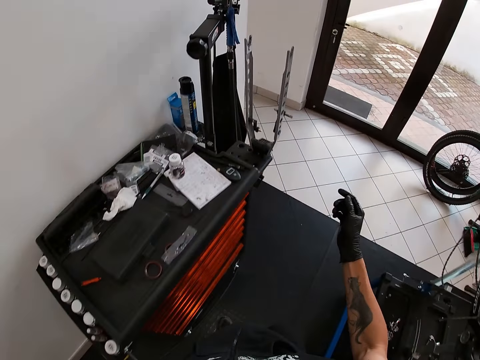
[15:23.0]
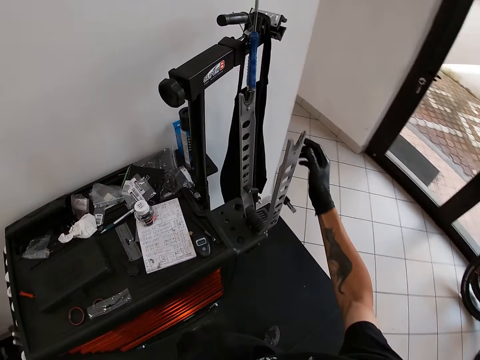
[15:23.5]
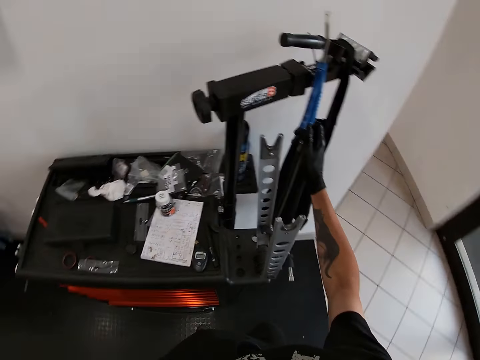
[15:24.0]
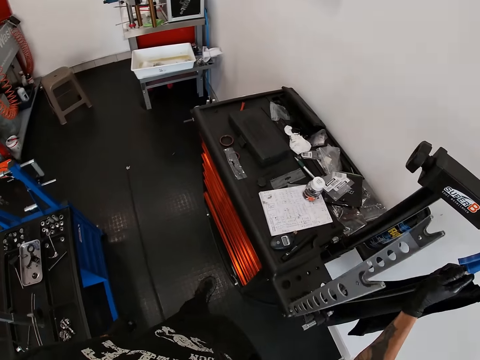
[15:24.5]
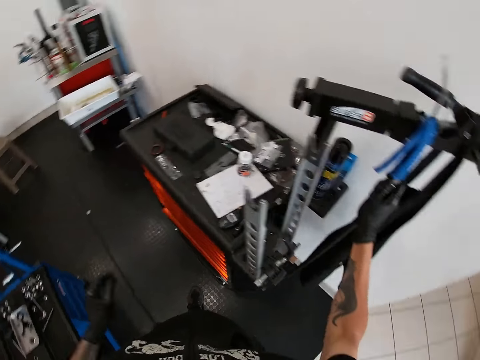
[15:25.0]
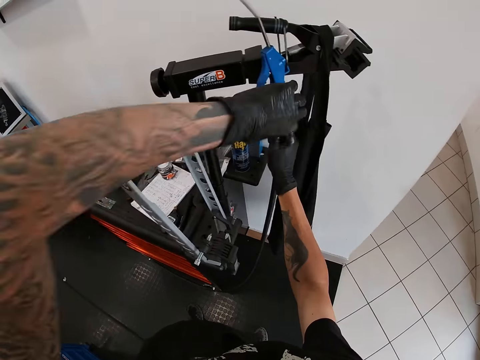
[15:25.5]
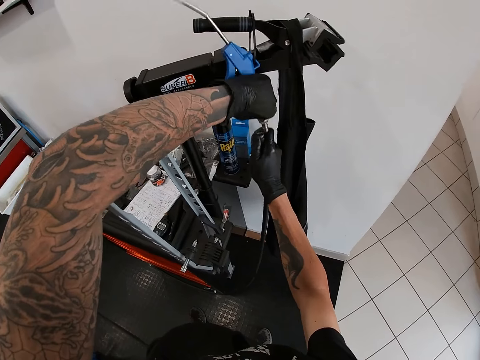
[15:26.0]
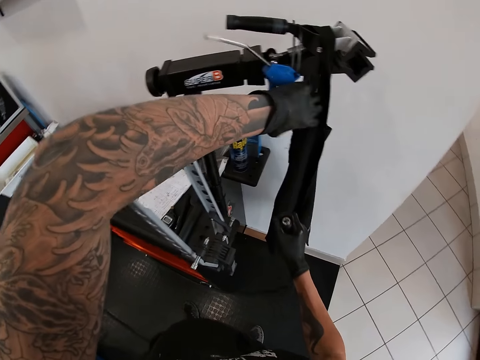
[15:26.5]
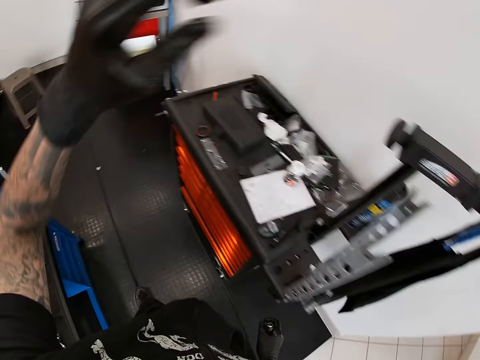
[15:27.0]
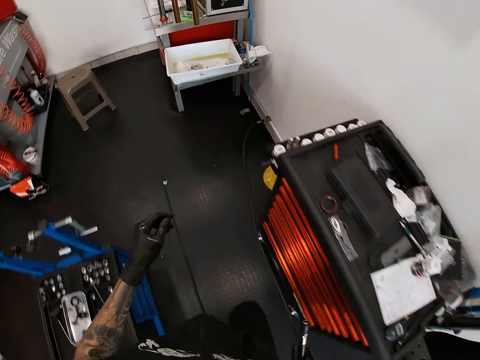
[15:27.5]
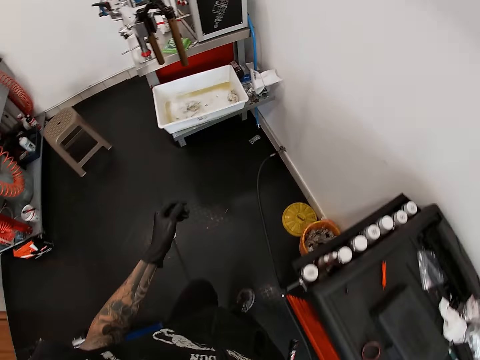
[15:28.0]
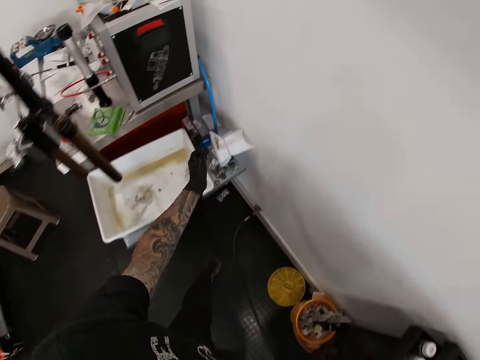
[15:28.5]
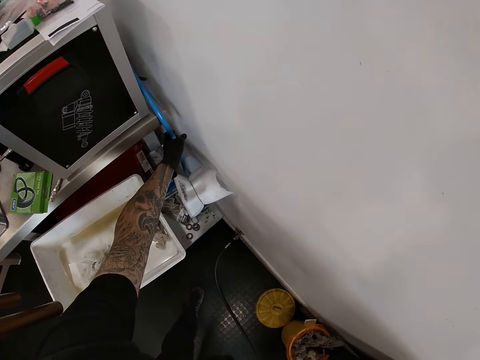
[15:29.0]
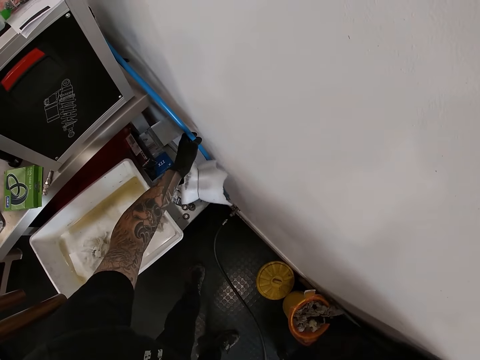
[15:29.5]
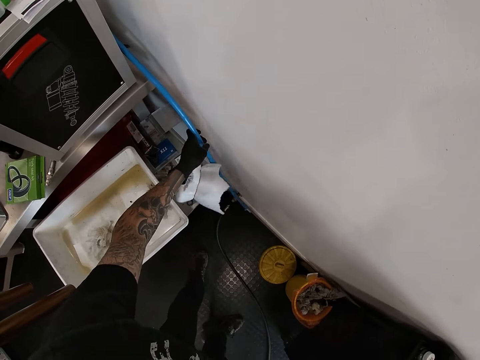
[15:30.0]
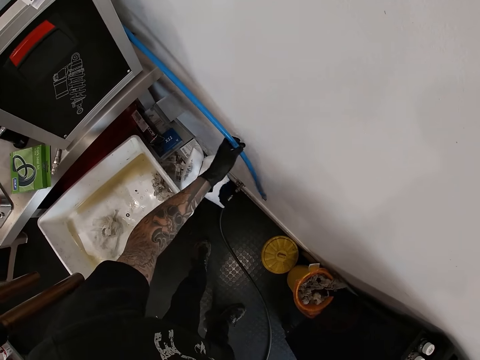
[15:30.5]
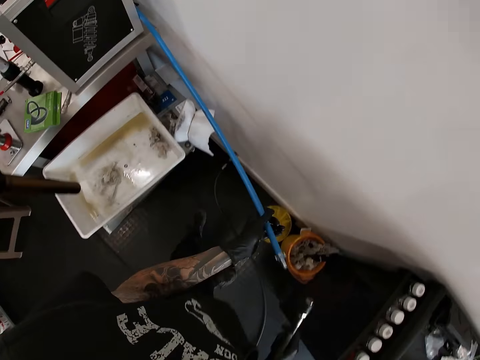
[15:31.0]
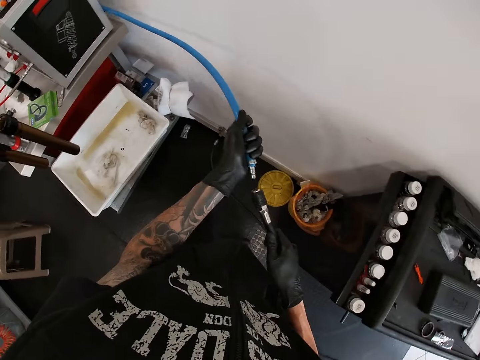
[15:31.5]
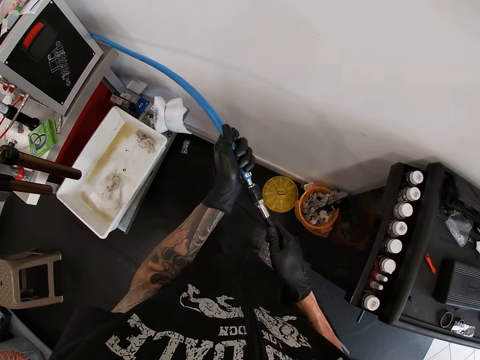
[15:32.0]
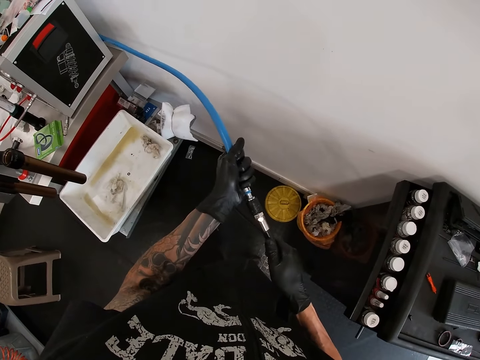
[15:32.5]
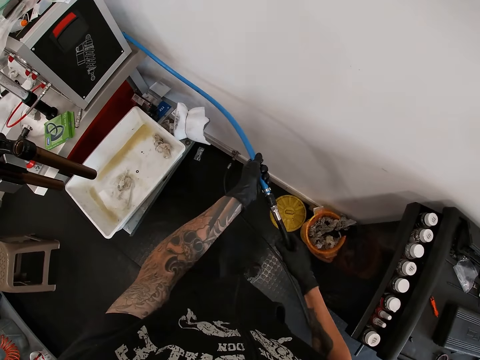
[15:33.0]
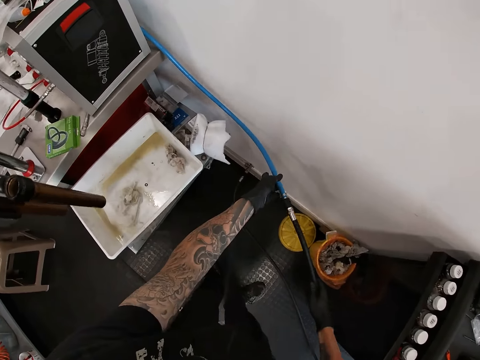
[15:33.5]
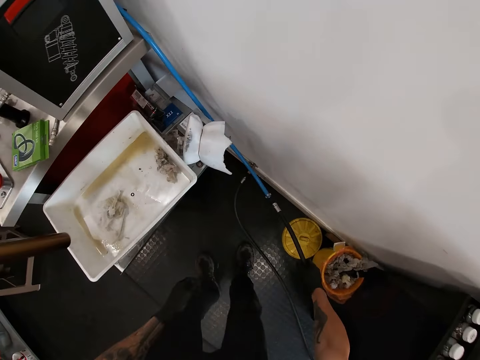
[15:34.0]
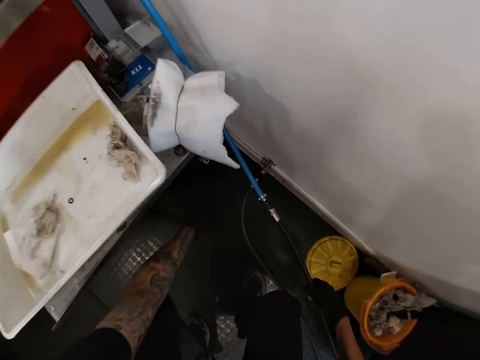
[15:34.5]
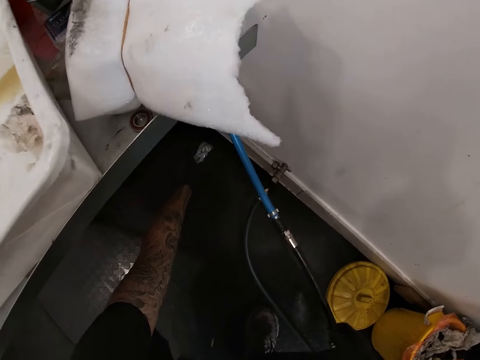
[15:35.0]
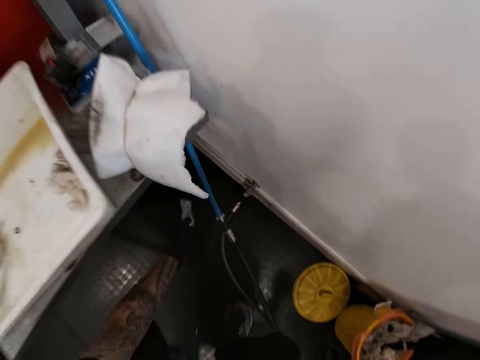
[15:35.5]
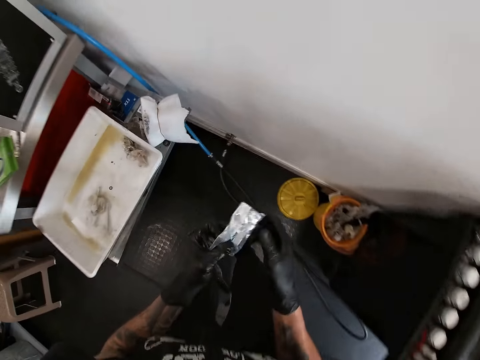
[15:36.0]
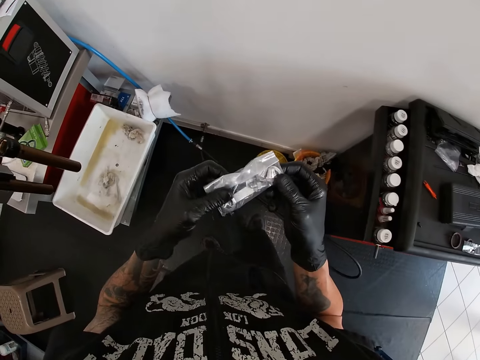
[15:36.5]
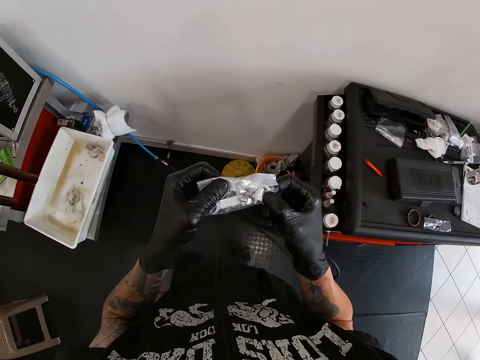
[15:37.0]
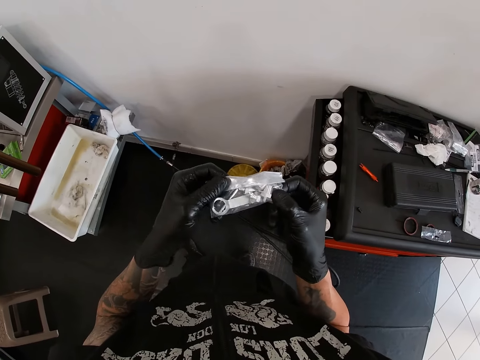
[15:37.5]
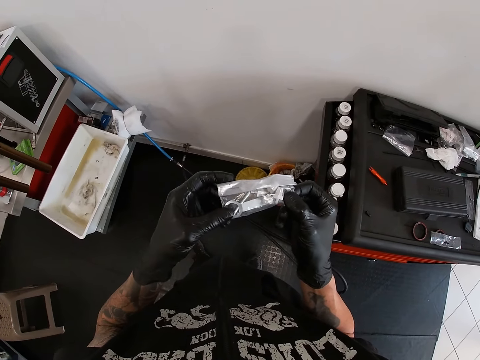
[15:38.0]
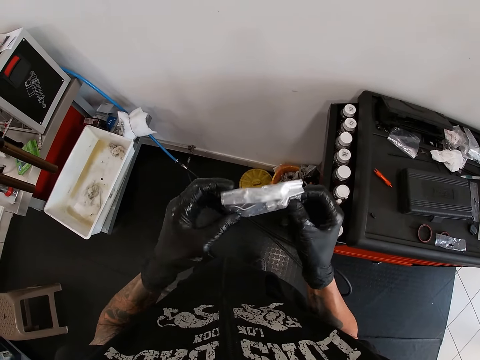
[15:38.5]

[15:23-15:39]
The camera wearer lifts the right hand. He holds a black cable with his right gloved hand. He pulls a tube. He grabs an electrostatic gun with his left gloved hand. He drops the electrostatic gun with his left gloved hand. He walks around. He grabs a blue cable with his left gloved hand. He pulls a tube. He joins the blue cable in his left gloved hand to the black cable in his right gloved hand. He drops the cables on the ground with his right gloved hand. He moves the left hand. He grabs a polymer bag or paper on the floor with his left gloved hand. He holds the polymer bag with his gloved hands. He looks at the paper.

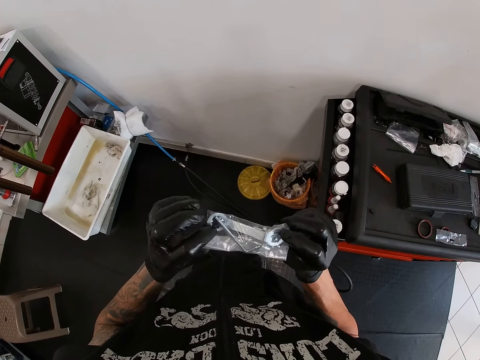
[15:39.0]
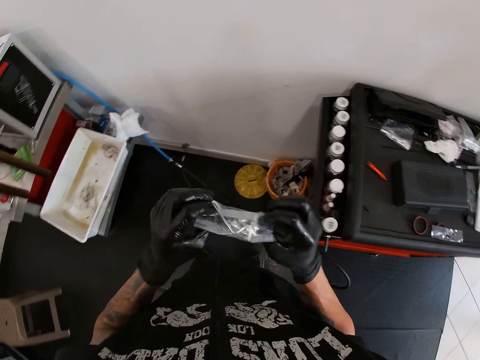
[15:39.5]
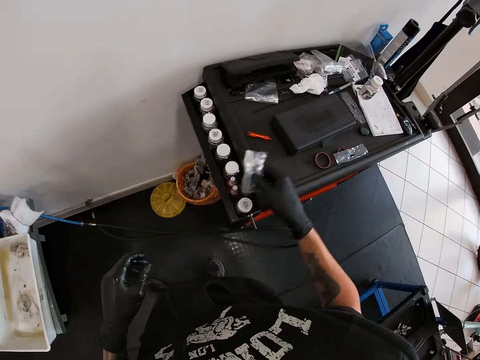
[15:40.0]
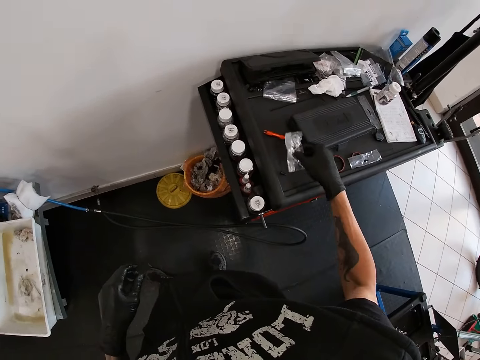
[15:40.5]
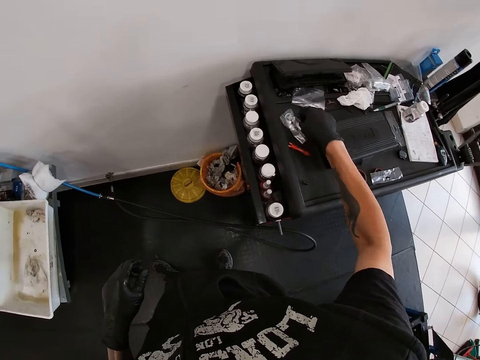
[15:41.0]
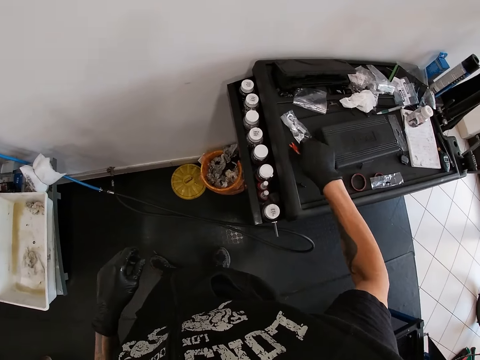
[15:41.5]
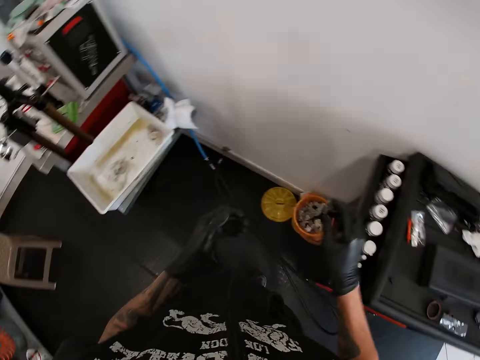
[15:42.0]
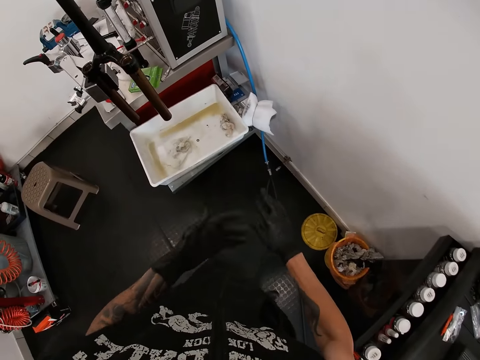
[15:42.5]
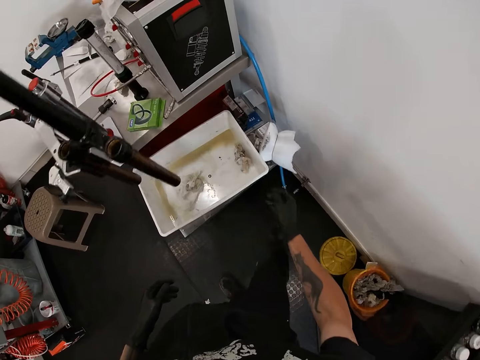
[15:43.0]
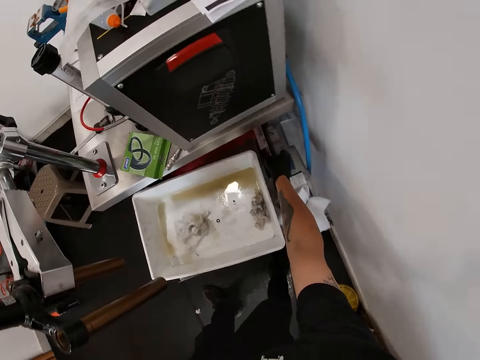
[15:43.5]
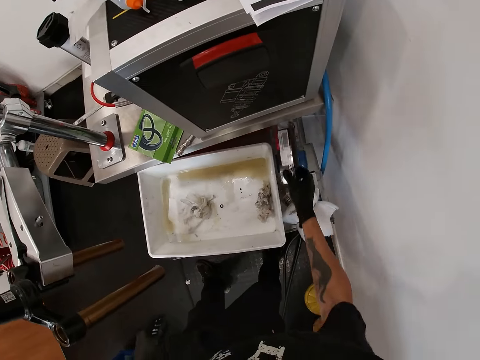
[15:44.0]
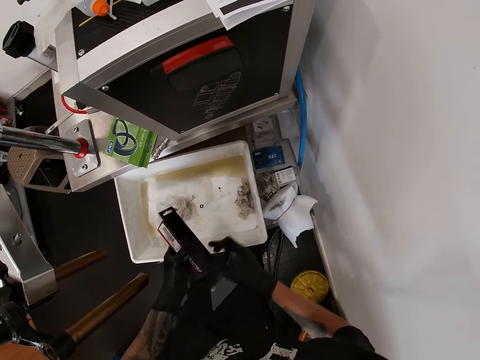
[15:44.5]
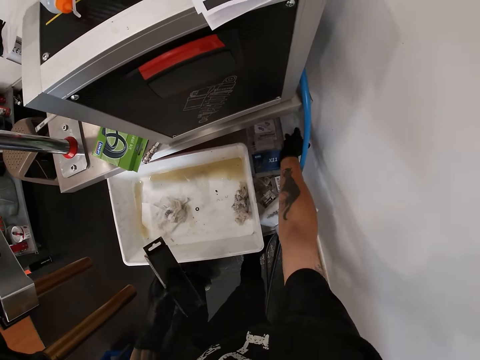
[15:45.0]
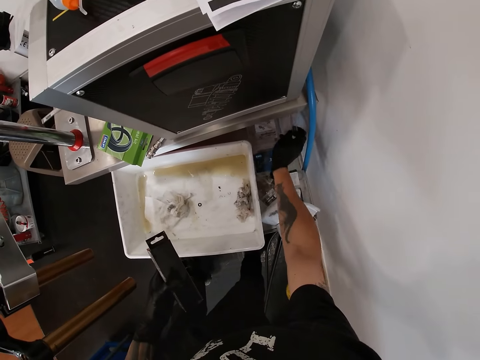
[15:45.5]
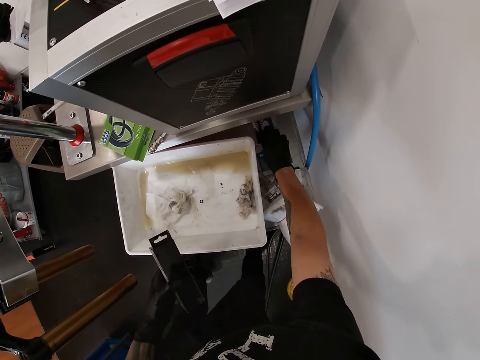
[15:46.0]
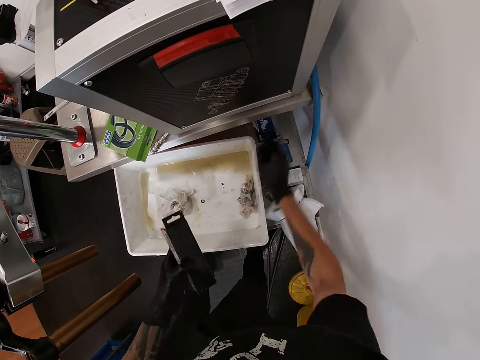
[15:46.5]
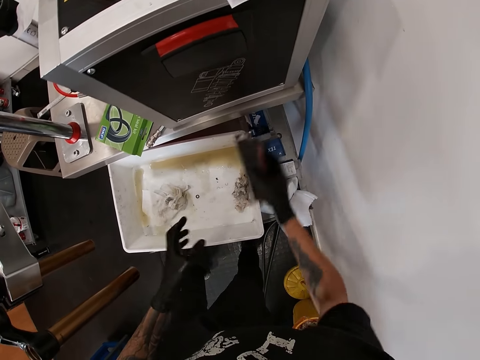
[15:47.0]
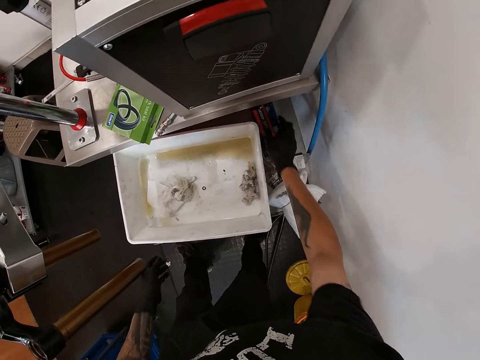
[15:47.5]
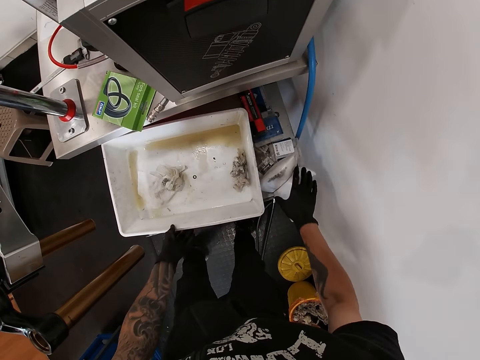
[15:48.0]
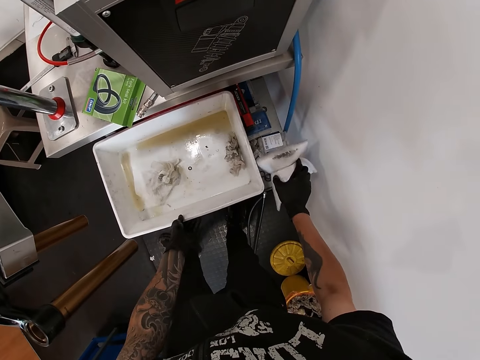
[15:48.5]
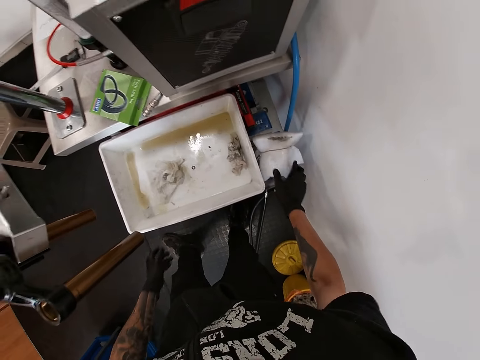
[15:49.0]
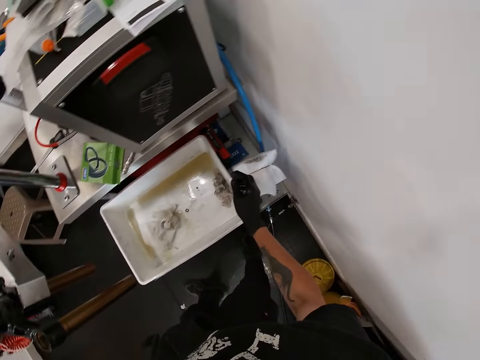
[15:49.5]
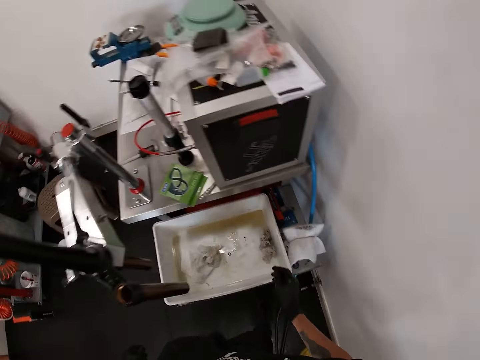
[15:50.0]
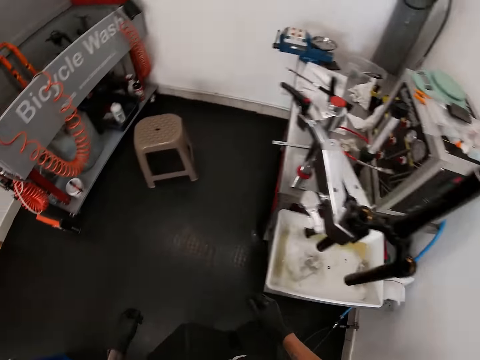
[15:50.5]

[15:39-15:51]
The camera wearer drops the polymer bag or paper on a toolbox with his right gloved hand. He moves the paper on the table. He grabs a clip lifter on the toolbox with his right gloved hand. He moves the right hand. He drops the clip lifter on the toolbox with his right gloved hand. He makes a step. He picks a box on the table with his right gloved hand. He pulls something. He passes the box to his left gloved hand from his right gloved hand. He closes the box on the table with his right gloved hand. He moves the right hand. He touches something. He passes the box to his right hand from his left hand. He drops the box on the table with his right gloved hand. He moves a plastic container on the table with his left gloved hand. He picks a pack of polymer bags from the table with his right gloved hand. He moves both hands. He drops the pack of polymer bags on the table with his right gloved hand. He walks around.
